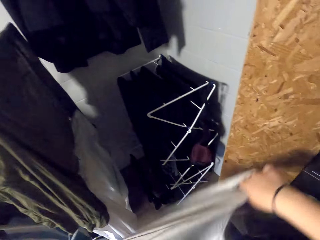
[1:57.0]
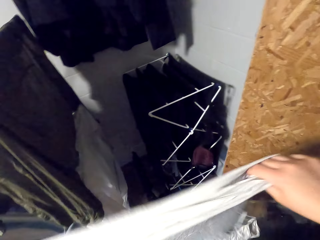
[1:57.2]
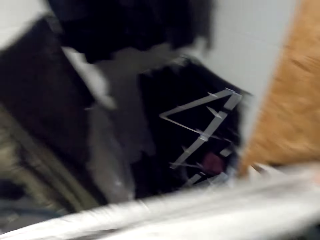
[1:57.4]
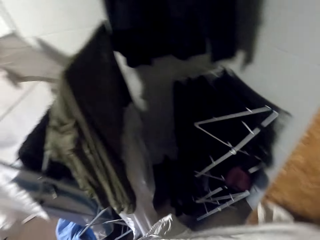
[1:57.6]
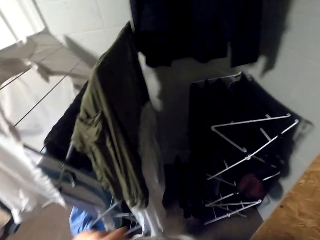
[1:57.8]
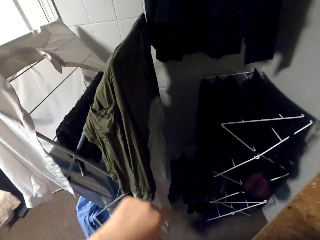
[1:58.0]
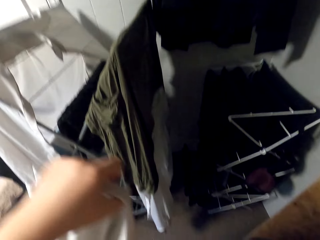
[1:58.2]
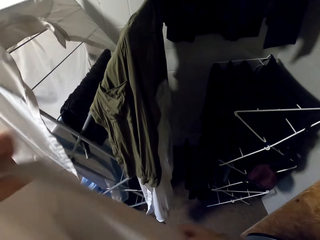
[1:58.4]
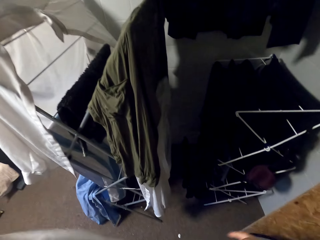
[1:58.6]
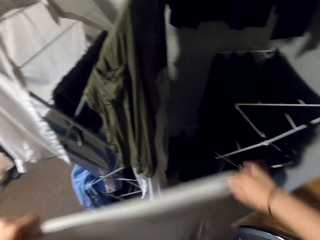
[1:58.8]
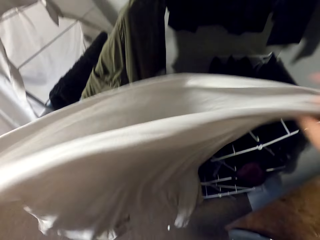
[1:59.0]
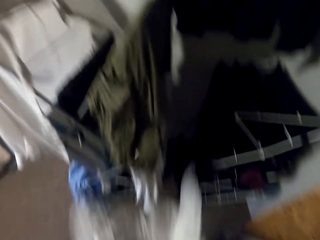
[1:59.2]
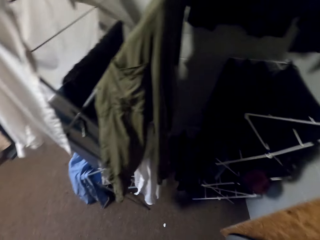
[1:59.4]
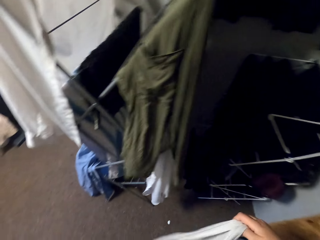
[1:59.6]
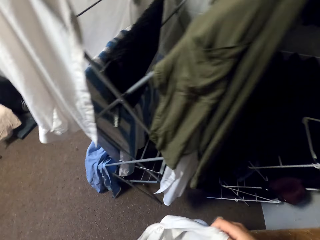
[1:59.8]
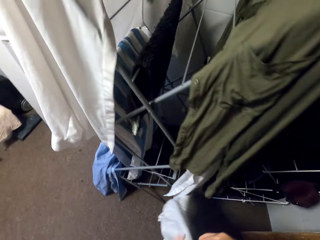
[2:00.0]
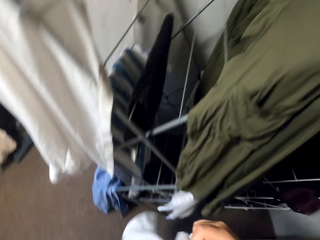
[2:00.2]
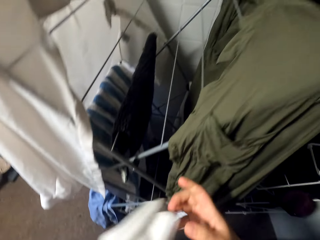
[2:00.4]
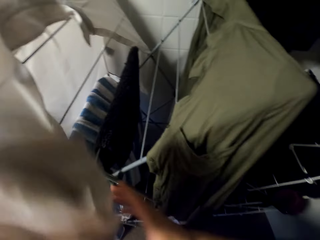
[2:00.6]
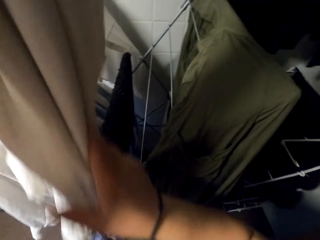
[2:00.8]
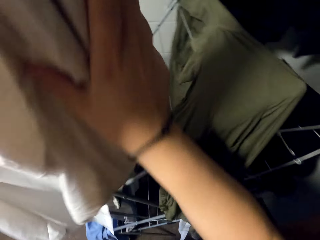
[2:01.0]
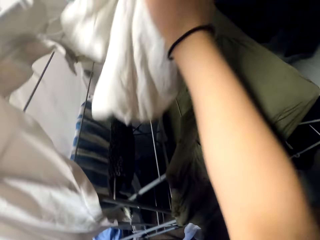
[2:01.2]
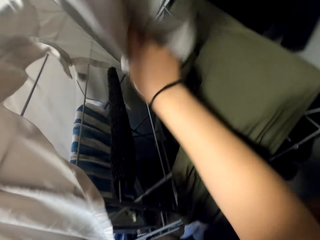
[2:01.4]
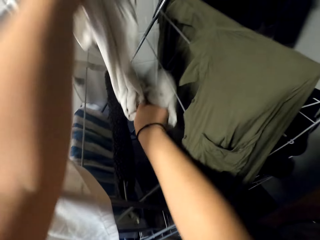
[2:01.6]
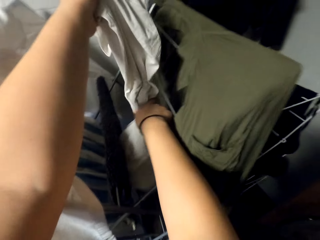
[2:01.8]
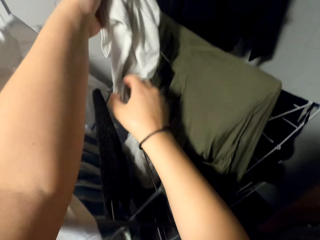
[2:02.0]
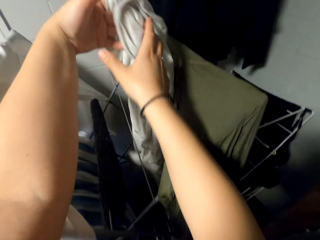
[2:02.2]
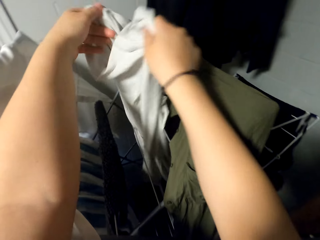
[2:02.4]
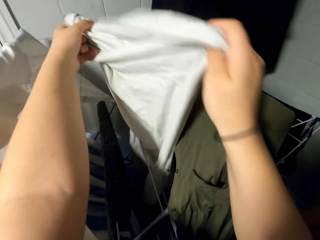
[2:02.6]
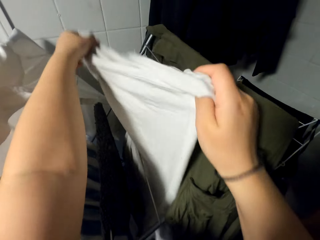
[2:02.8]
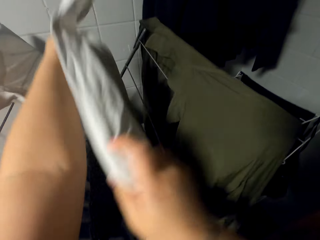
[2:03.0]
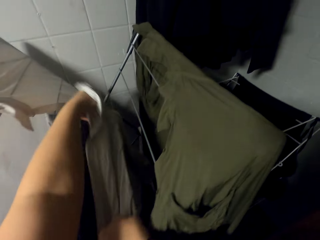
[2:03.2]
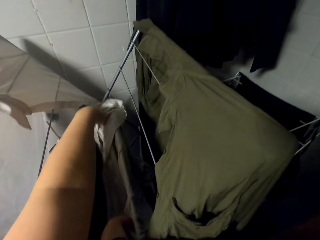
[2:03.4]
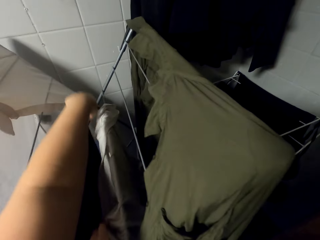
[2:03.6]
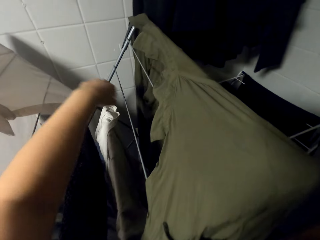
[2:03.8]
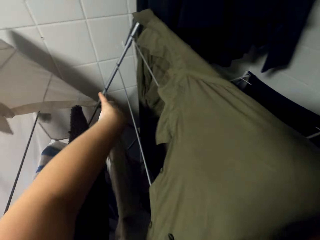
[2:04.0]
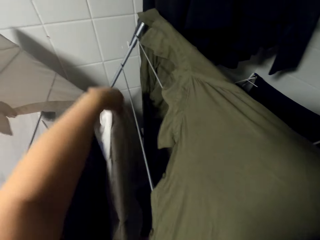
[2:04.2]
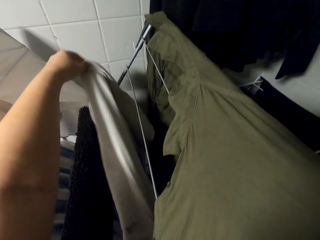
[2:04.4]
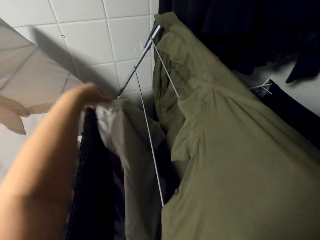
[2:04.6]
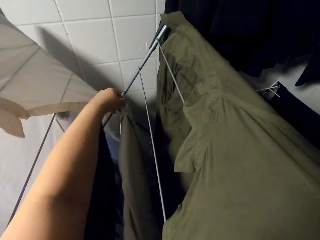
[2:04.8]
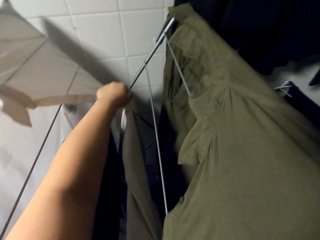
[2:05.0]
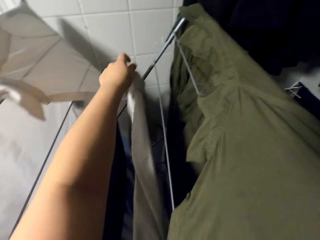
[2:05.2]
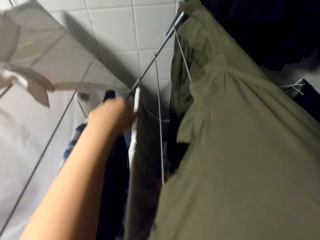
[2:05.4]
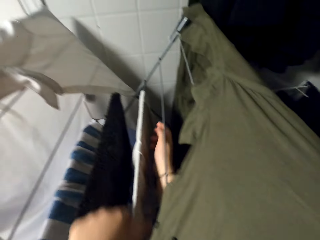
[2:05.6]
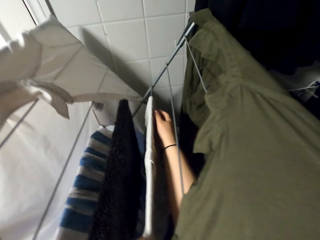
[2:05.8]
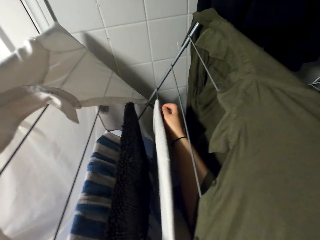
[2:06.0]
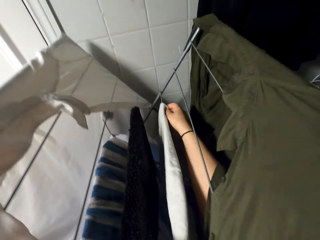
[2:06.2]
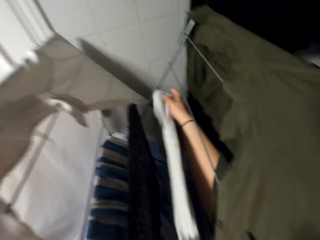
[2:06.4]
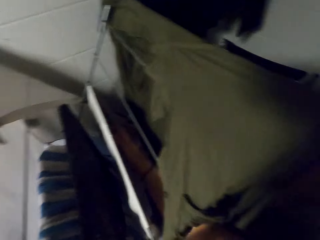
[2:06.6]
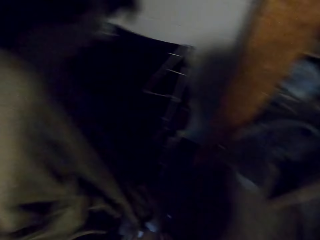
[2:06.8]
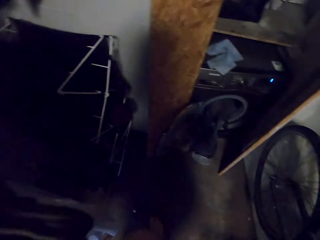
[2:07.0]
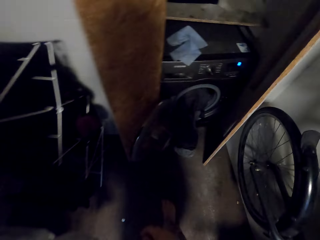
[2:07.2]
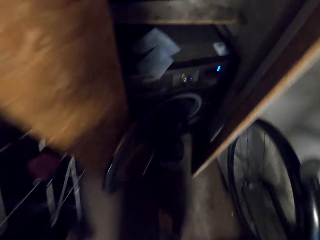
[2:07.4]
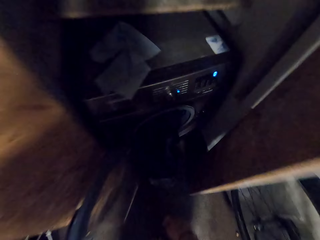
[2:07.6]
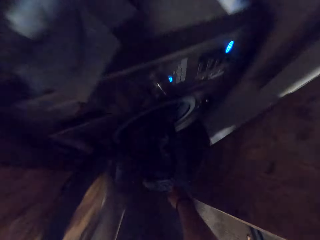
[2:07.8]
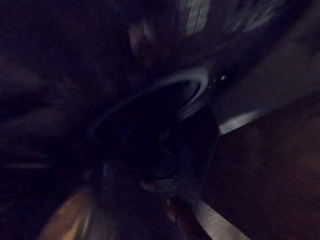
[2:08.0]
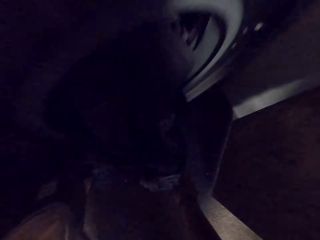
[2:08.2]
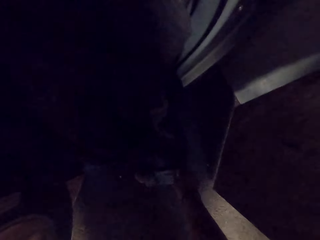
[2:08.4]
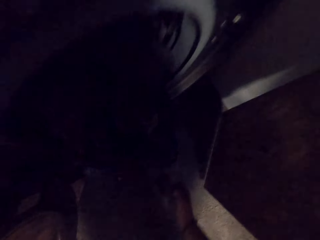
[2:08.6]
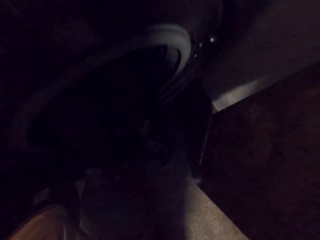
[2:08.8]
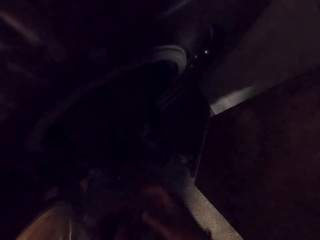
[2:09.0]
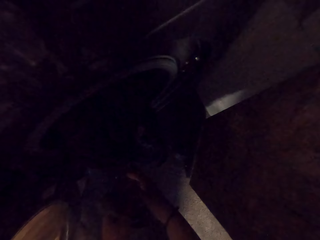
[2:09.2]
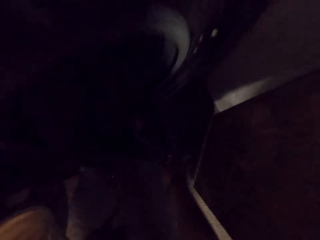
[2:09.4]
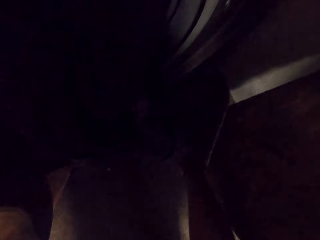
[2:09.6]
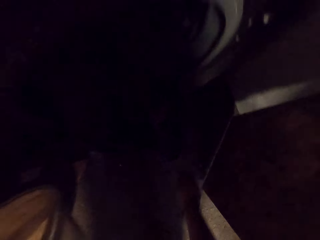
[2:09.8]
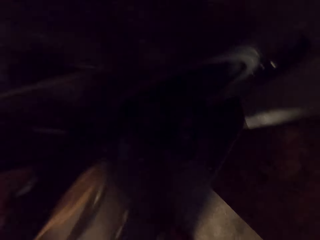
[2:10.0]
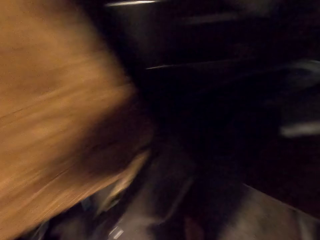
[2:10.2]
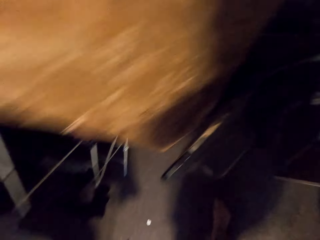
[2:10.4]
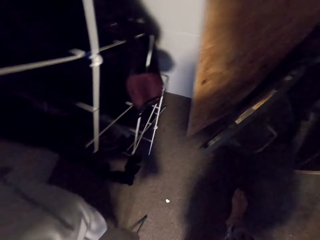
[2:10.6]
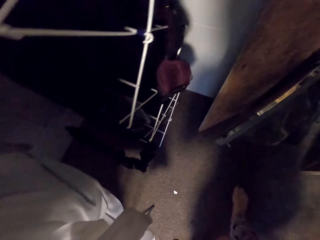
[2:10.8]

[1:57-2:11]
The camera wearer untangles the t-shirt. They shake the shirt. They hang the t-shirt. They move to the washing machine. They collect socks on the floor.

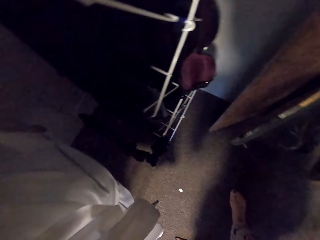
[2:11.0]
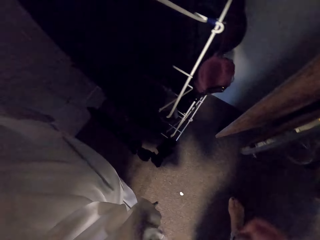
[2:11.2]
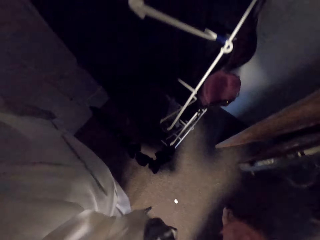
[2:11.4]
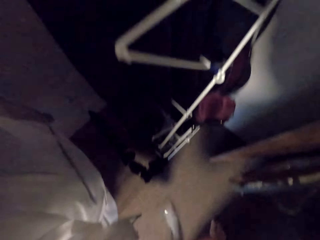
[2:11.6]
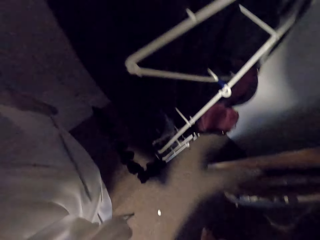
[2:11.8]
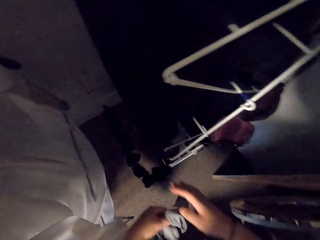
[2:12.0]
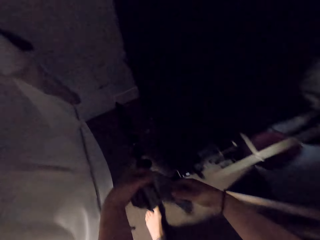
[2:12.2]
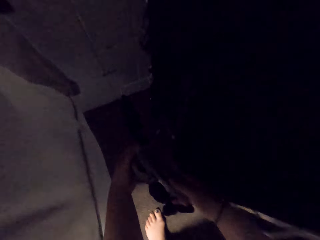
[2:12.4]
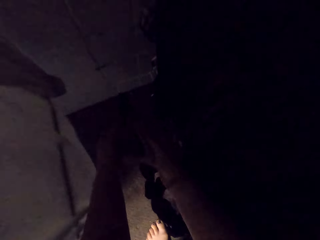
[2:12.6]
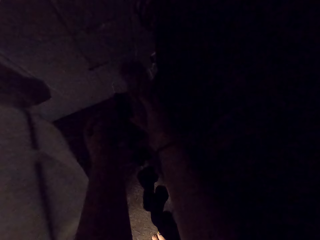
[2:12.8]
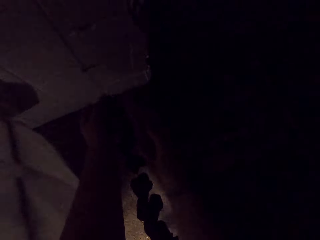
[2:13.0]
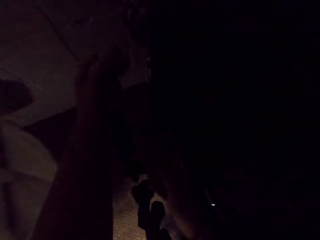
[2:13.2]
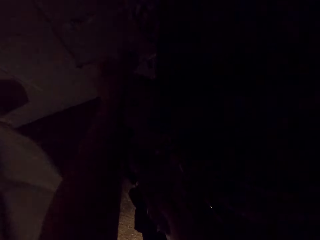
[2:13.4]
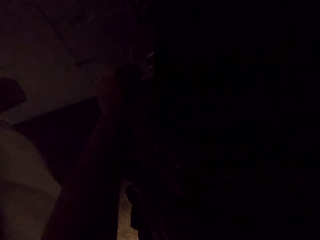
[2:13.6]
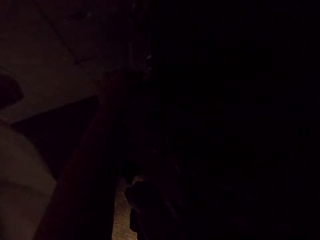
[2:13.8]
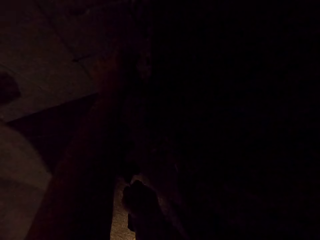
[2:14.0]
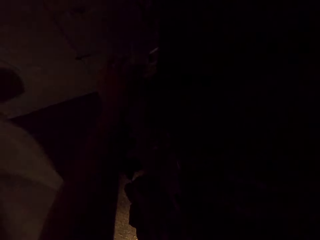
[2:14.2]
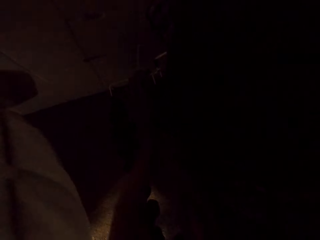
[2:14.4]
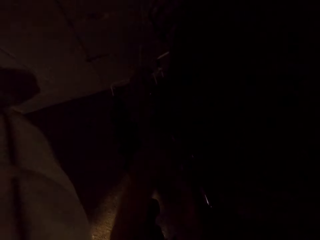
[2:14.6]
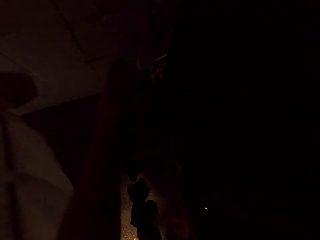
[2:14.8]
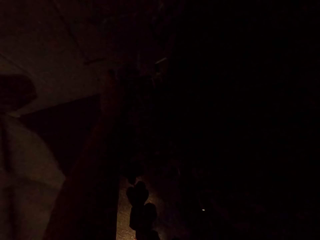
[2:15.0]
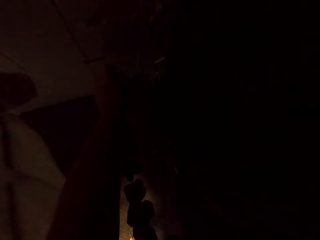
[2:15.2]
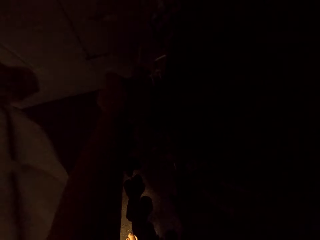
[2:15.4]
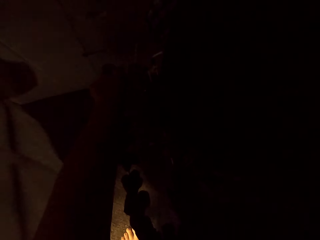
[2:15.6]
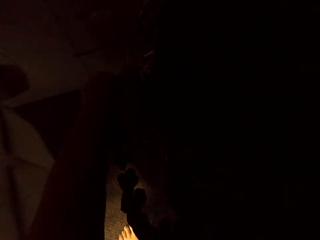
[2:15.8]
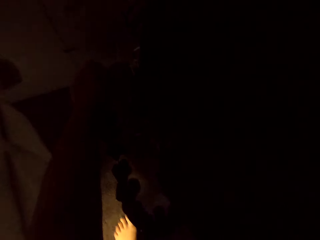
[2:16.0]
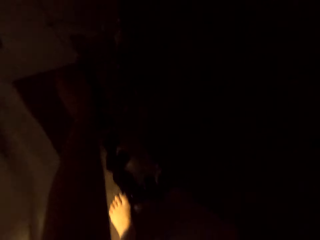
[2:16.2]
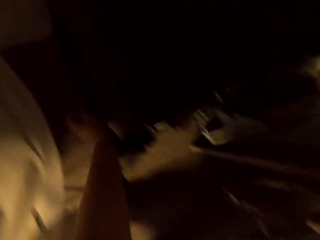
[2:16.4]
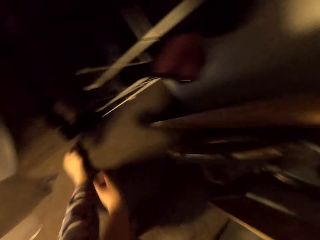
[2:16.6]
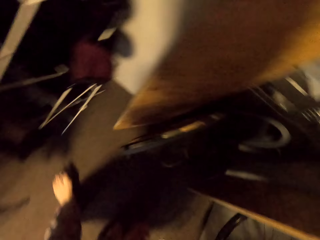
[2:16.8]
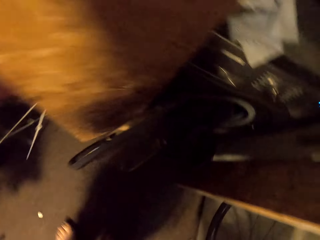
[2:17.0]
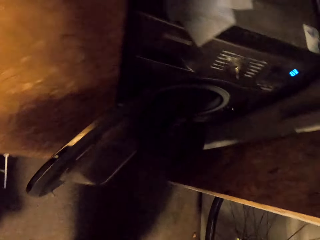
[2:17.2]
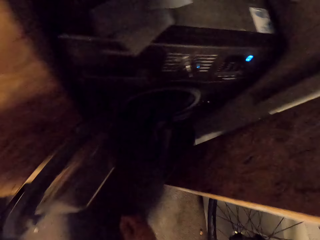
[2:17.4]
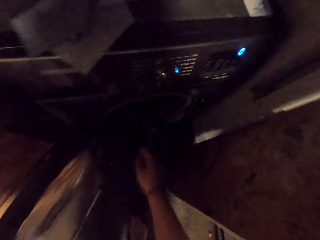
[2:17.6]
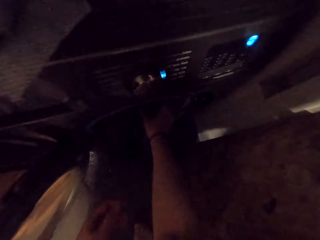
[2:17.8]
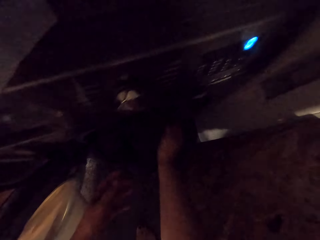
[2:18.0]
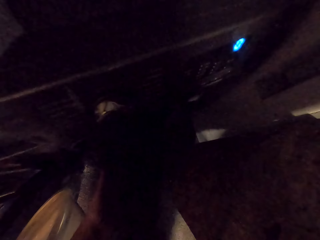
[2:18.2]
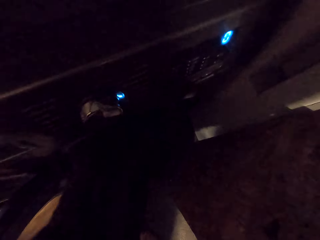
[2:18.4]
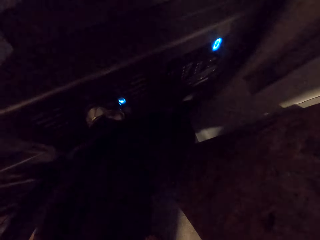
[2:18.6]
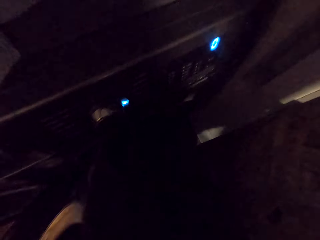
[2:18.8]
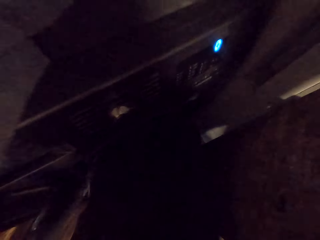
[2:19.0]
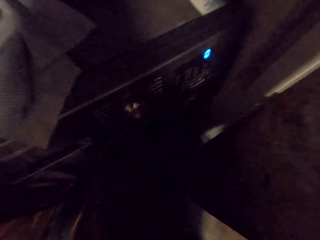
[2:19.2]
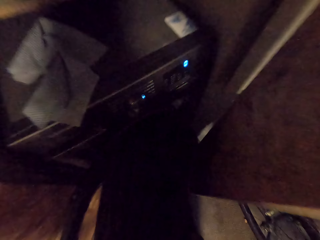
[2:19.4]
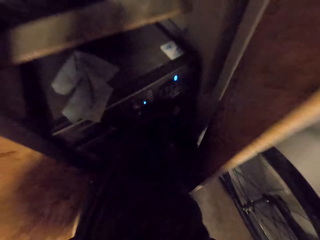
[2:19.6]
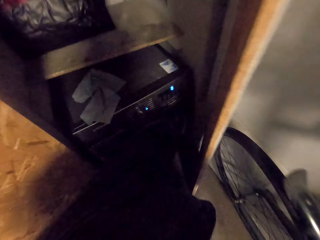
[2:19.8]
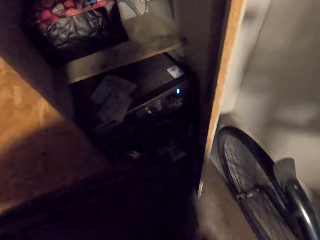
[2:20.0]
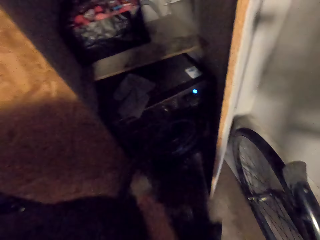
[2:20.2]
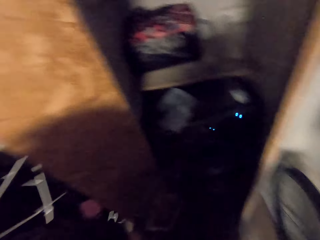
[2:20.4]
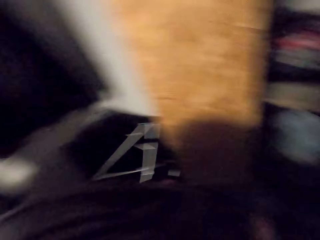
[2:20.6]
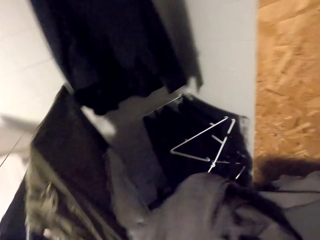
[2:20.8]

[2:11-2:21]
The camera wearer hangs the socks on the cloth rack. They remove a sheet or jacket in the washing machine.
